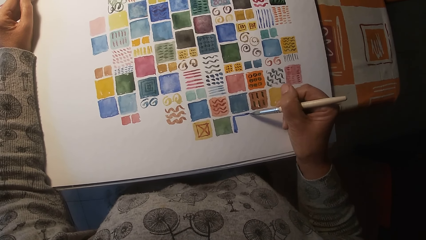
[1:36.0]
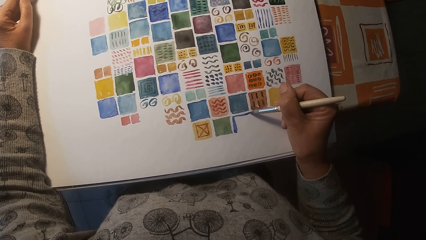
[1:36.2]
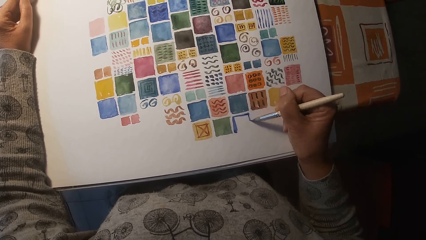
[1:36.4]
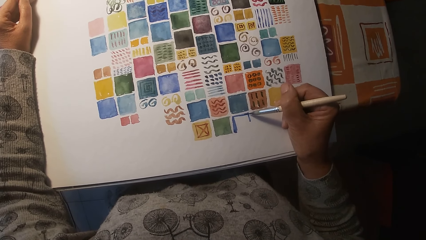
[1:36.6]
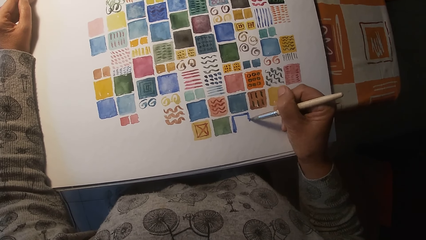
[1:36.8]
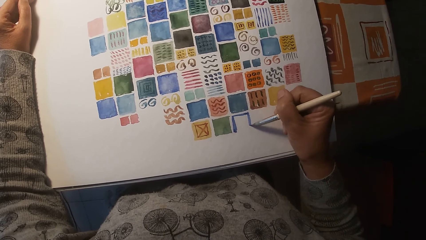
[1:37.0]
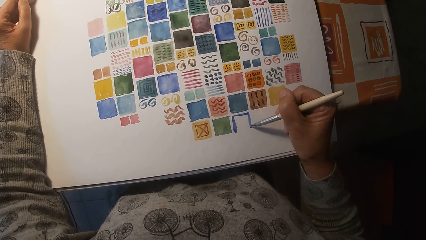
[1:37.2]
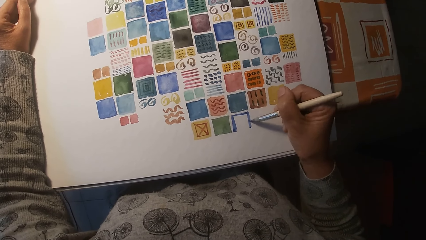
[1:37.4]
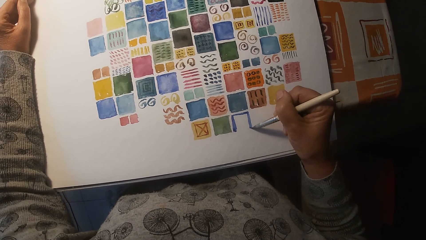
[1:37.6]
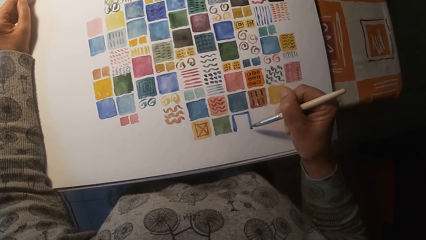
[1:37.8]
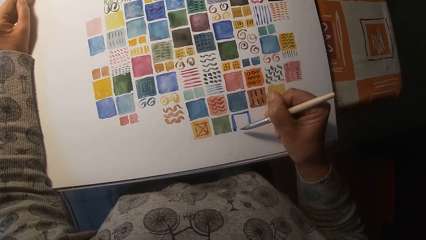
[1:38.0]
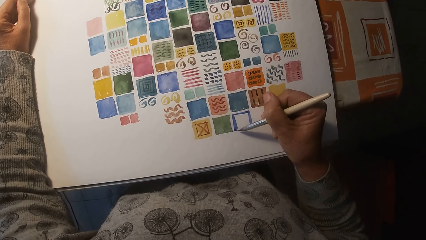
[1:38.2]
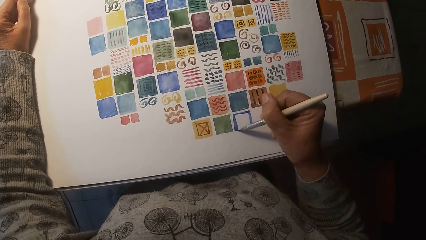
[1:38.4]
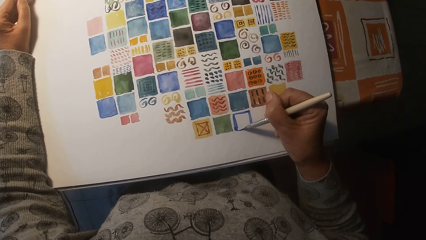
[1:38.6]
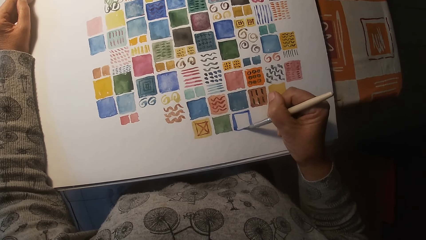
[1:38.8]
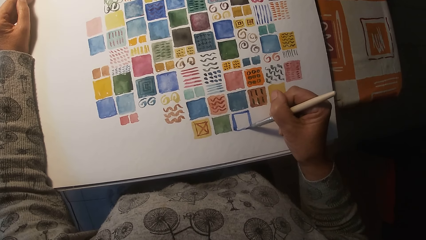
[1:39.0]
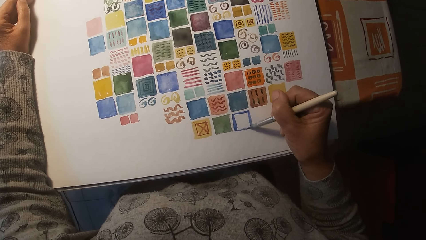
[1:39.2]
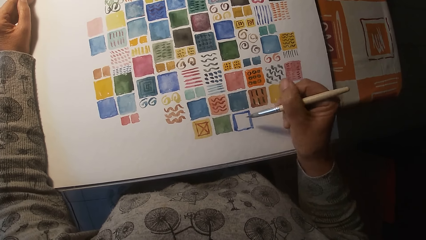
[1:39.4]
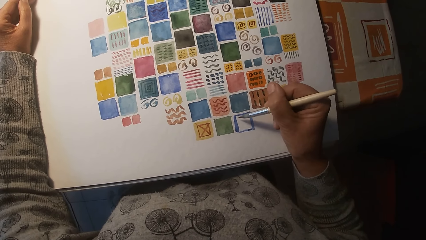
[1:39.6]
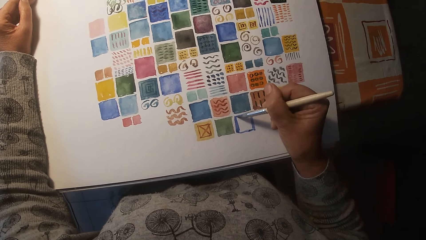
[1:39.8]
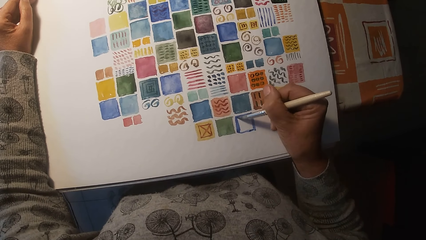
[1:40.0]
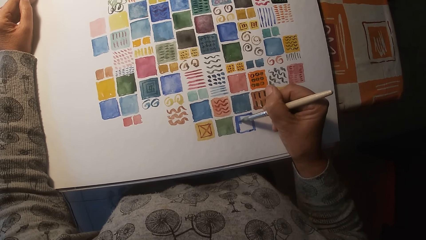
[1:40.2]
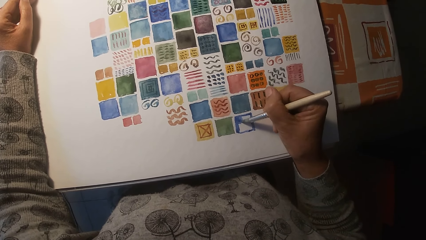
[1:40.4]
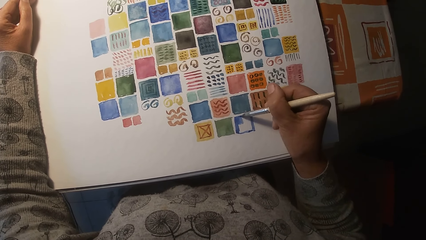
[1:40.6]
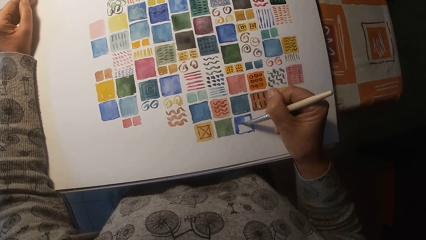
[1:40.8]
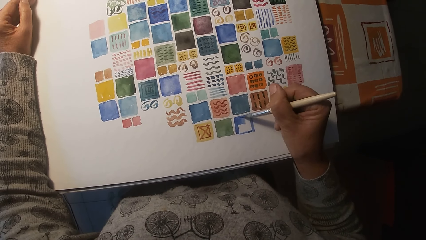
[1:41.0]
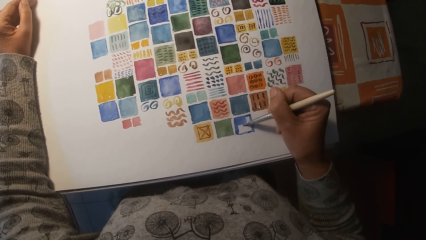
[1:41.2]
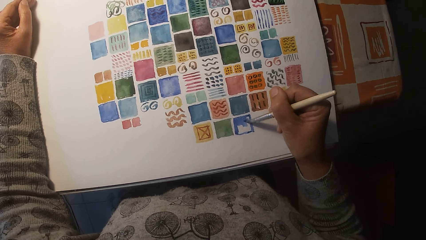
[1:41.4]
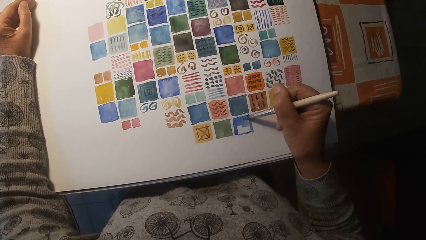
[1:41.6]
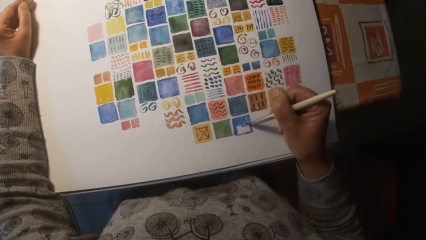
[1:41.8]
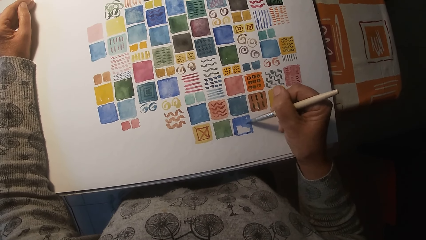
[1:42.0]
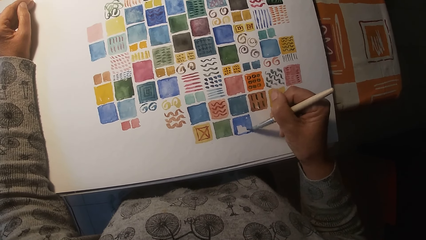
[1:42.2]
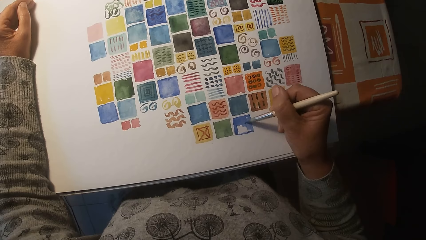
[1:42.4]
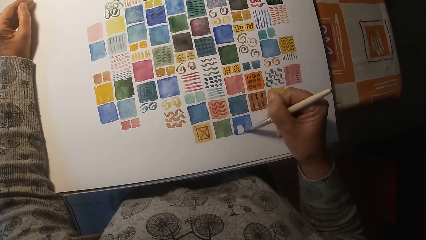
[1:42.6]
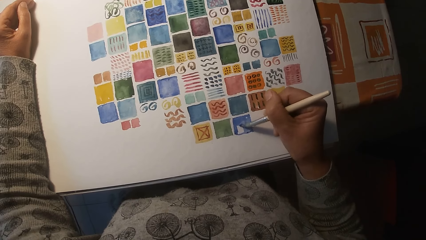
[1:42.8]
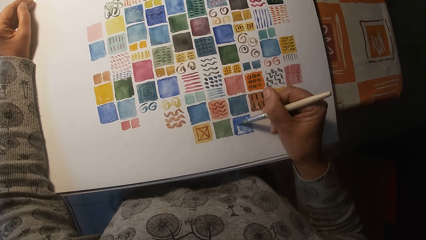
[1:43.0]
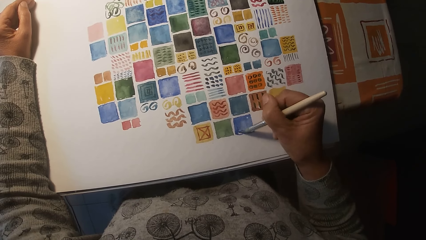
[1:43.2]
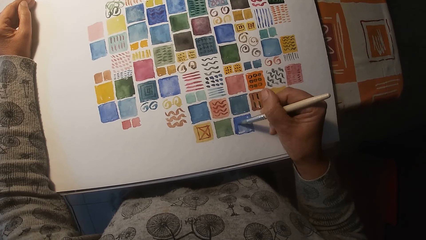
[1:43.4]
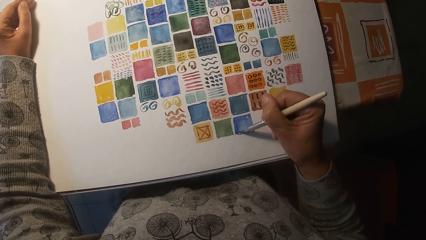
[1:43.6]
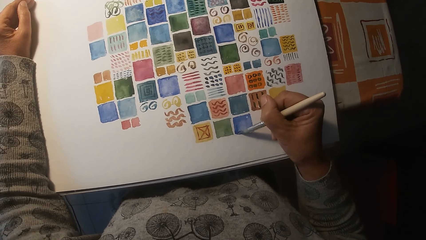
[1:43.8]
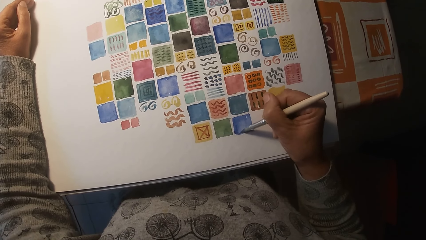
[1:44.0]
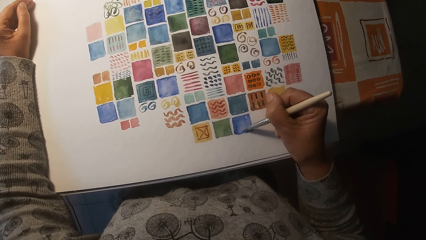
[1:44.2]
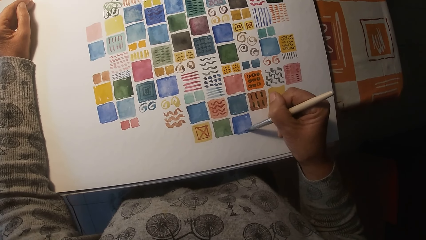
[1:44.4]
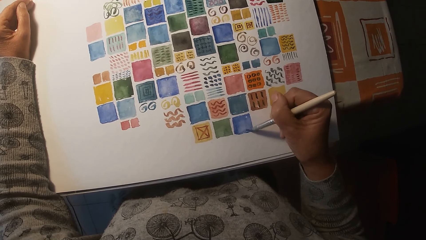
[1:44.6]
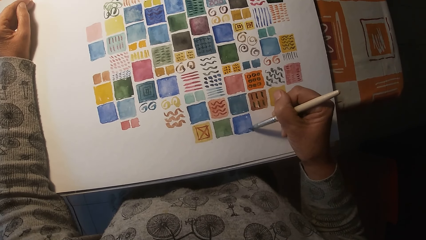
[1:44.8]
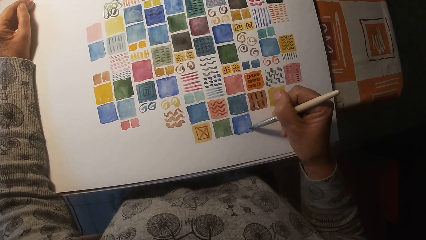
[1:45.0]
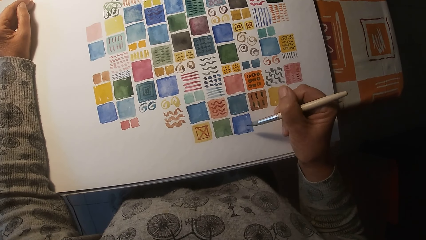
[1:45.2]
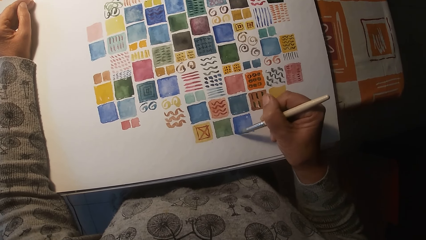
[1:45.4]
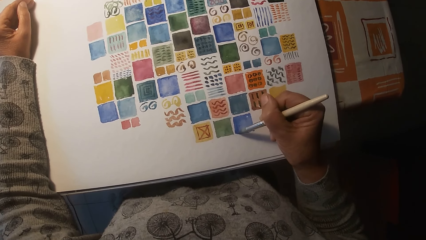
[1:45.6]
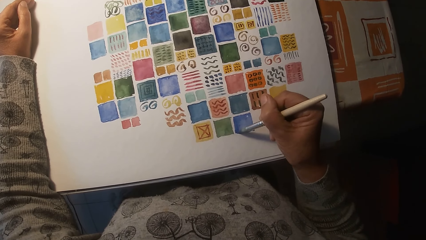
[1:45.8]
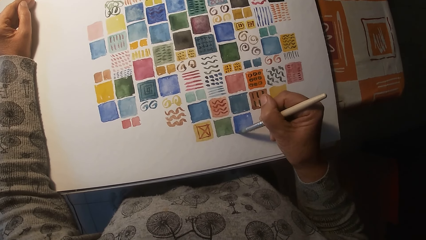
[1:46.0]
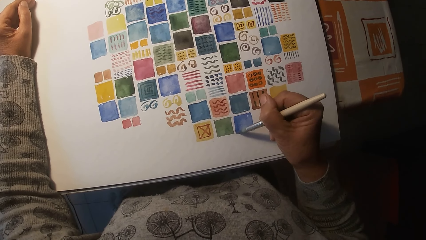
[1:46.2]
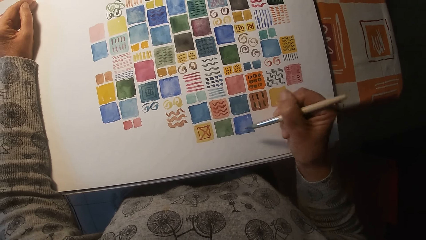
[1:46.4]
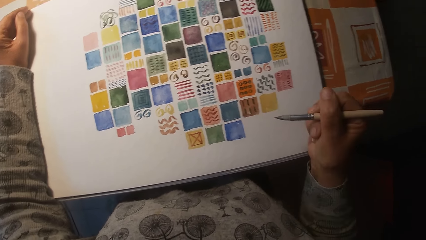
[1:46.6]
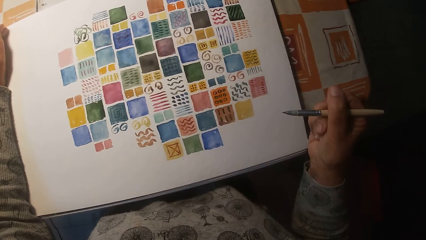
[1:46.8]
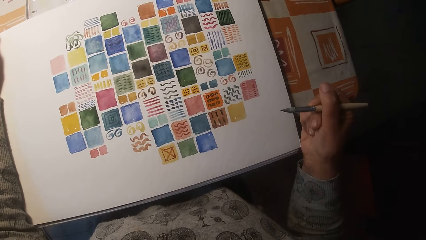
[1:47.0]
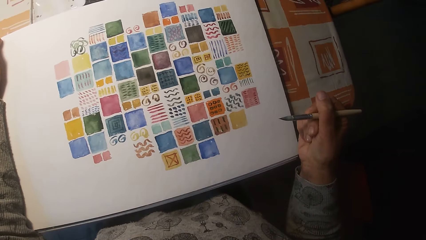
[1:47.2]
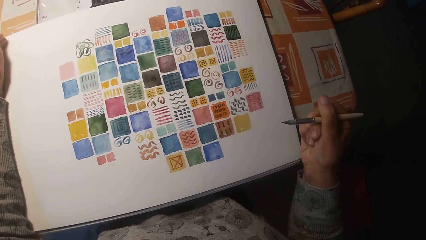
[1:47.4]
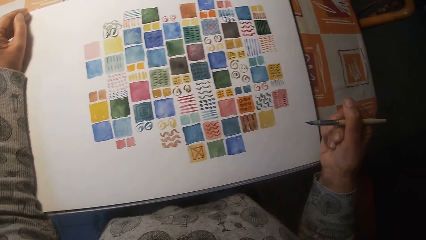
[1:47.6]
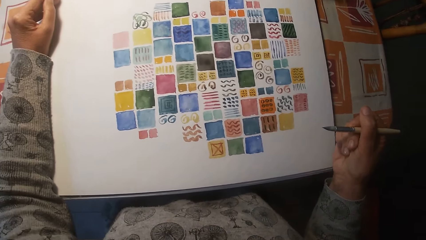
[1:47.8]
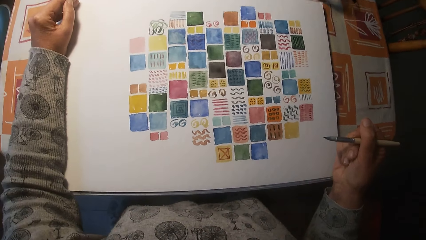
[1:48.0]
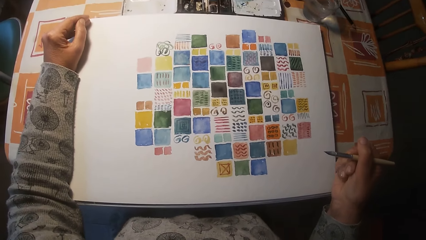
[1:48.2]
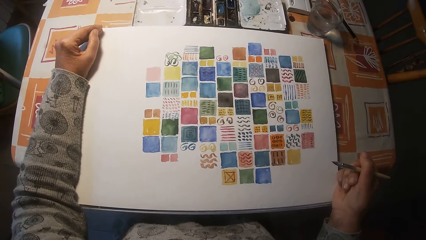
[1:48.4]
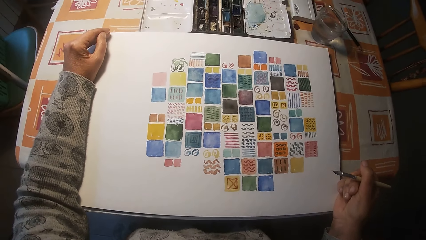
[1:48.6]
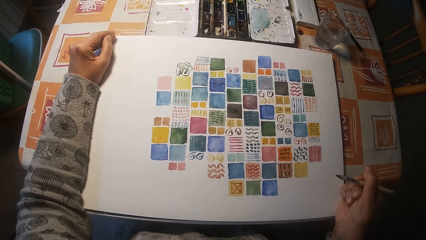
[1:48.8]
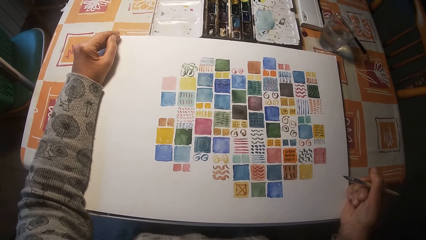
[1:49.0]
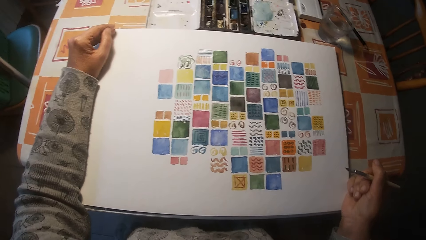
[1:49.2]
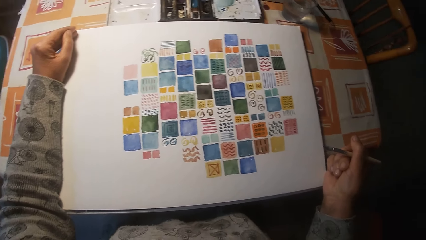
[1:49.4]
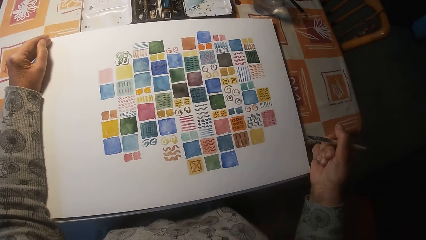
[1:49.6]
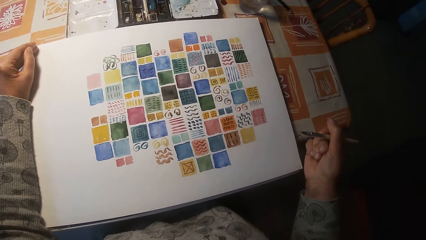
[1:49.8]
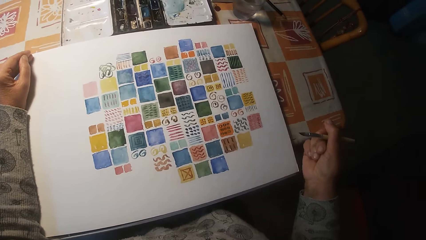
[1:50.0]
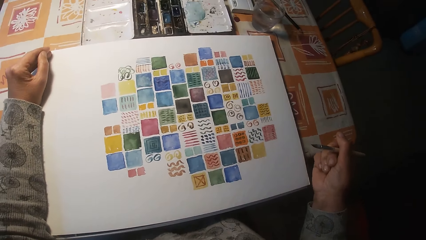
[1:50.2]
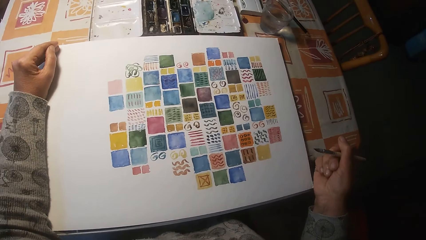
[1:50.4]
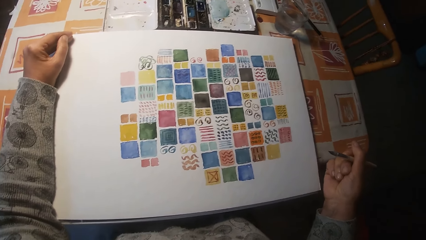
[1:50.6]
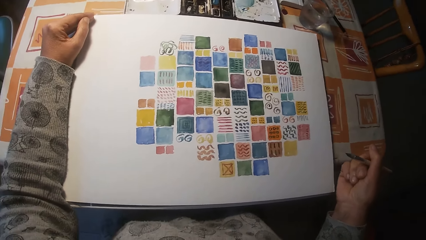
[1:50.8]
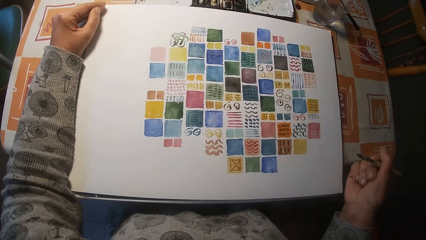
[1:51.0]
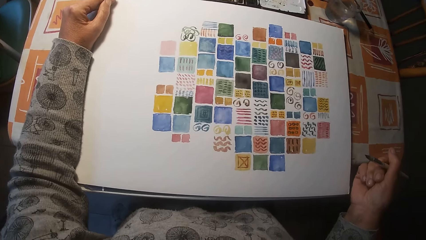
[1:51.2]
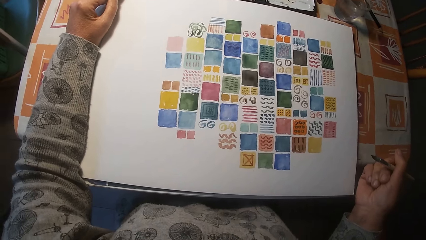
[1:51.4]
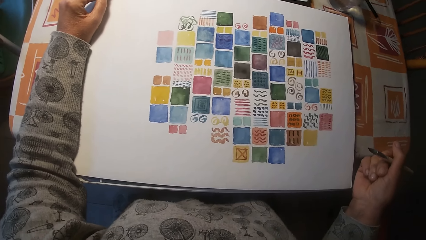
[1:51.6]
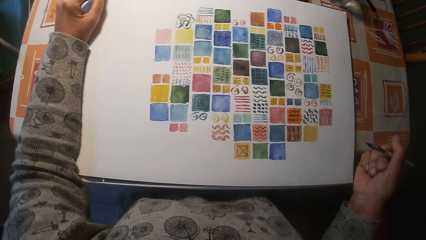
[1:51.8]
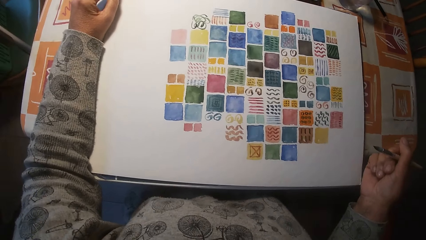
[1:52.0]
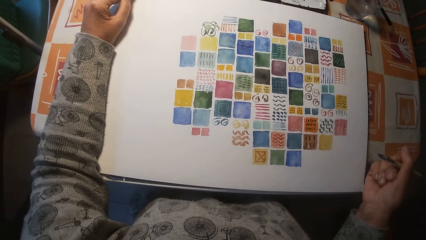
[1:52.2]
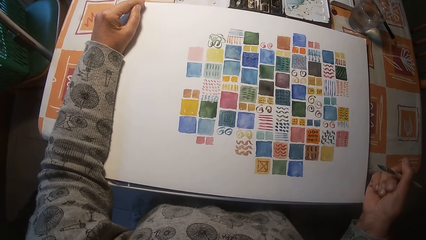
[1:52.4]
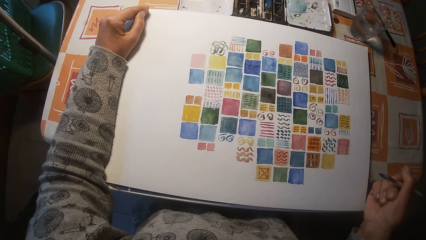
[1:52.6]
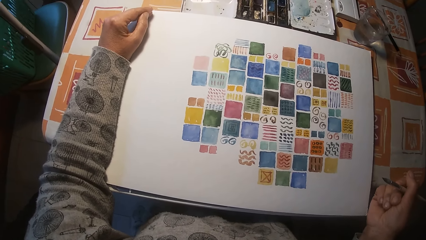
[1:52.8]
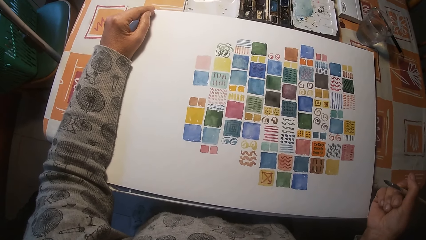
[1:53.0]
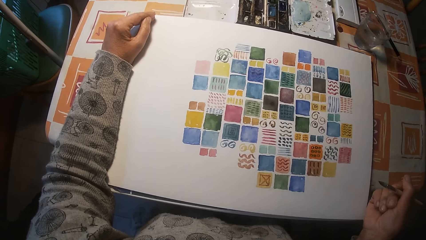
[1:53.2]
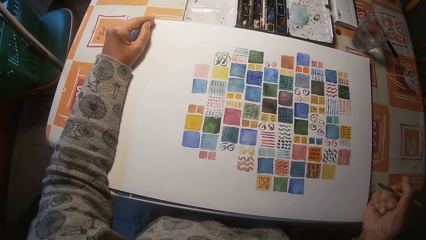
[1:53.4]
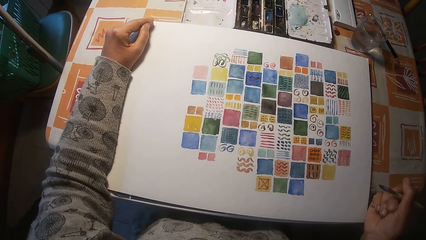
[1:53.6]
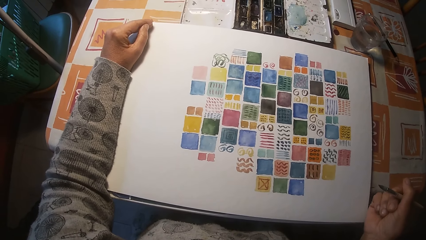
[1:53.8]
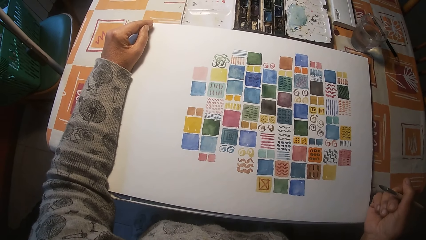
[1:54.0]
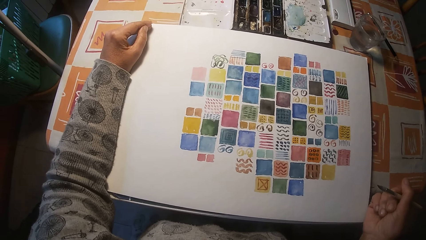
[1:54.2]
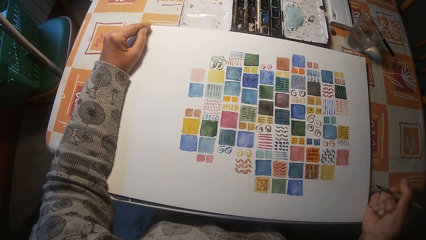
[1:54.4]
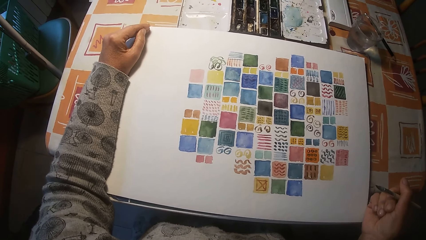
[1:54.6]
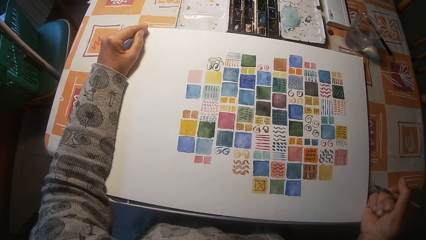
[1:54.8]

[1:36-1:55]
The camera wearer looks at the painting.
